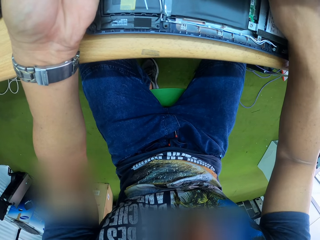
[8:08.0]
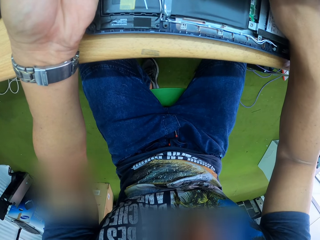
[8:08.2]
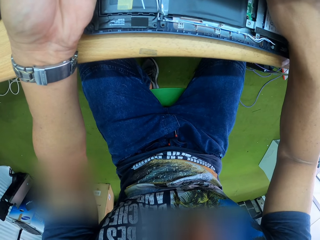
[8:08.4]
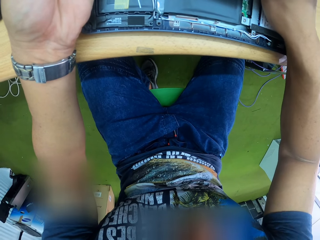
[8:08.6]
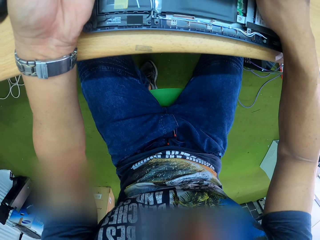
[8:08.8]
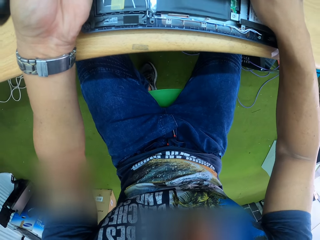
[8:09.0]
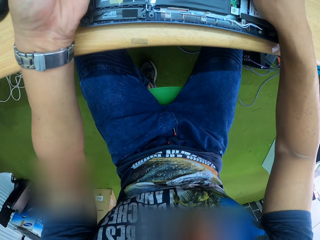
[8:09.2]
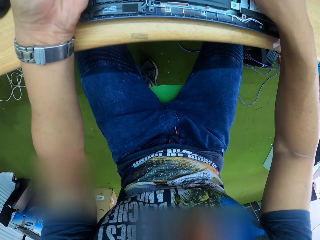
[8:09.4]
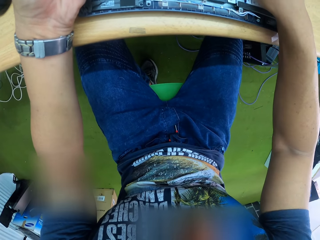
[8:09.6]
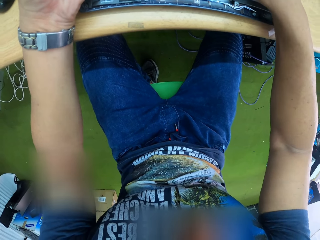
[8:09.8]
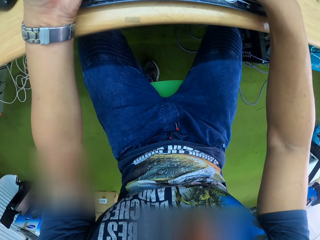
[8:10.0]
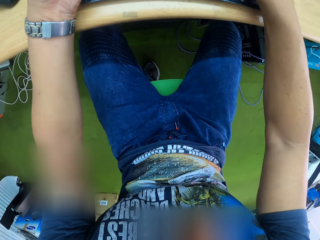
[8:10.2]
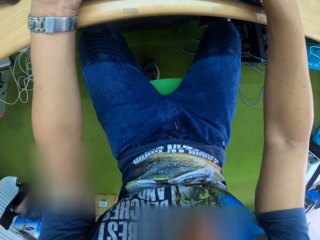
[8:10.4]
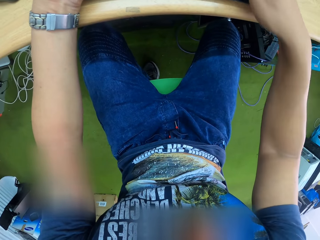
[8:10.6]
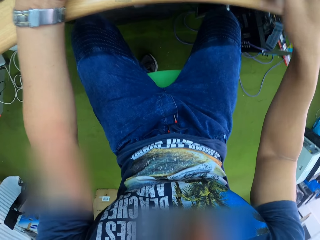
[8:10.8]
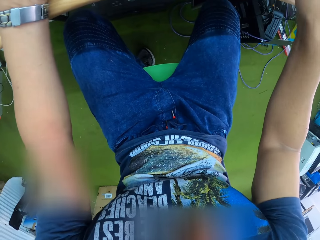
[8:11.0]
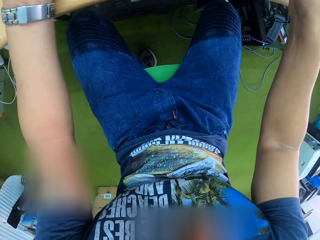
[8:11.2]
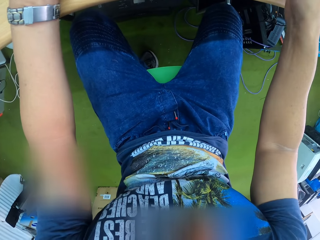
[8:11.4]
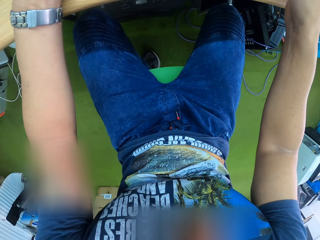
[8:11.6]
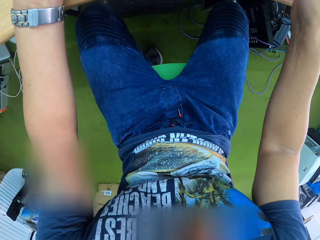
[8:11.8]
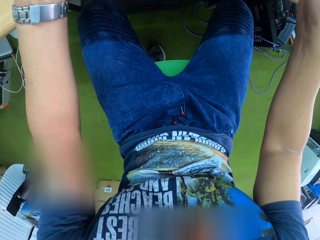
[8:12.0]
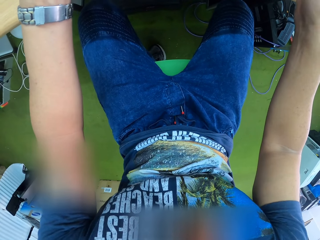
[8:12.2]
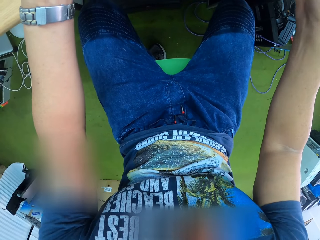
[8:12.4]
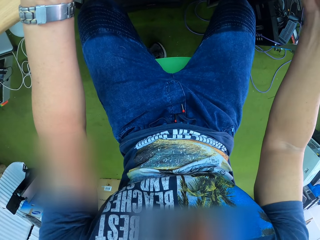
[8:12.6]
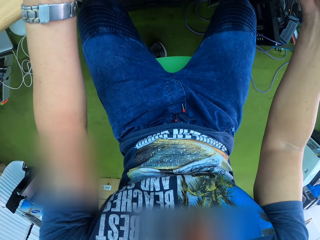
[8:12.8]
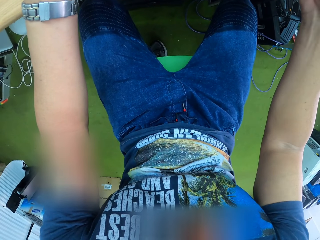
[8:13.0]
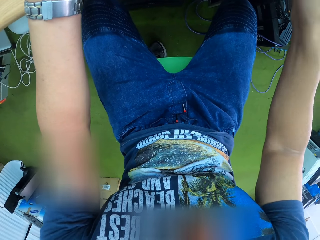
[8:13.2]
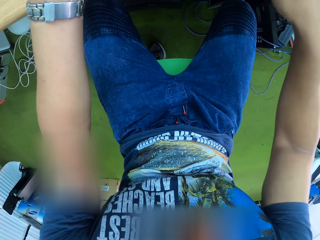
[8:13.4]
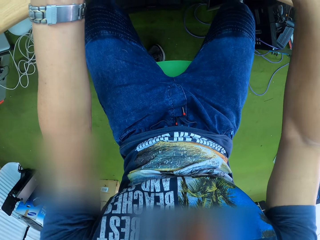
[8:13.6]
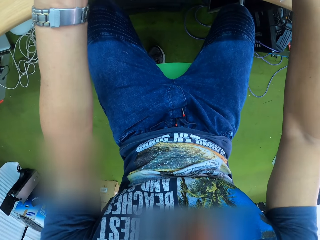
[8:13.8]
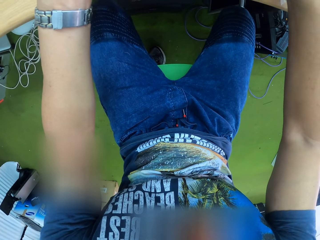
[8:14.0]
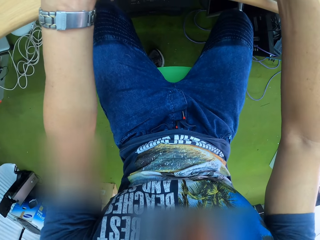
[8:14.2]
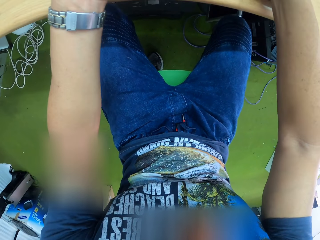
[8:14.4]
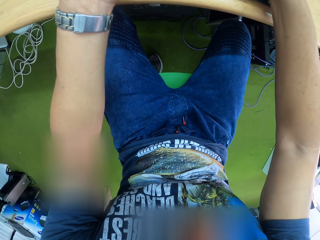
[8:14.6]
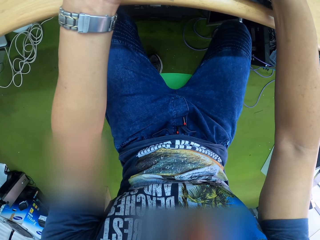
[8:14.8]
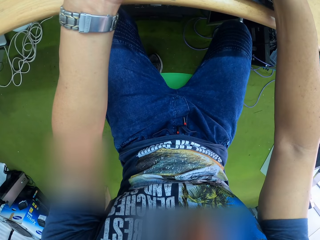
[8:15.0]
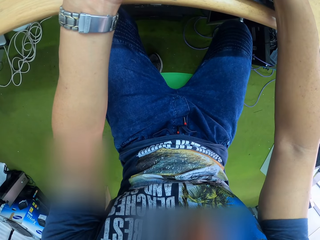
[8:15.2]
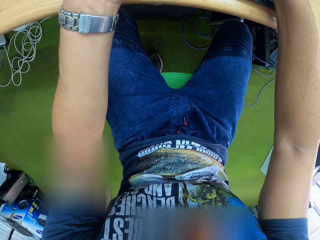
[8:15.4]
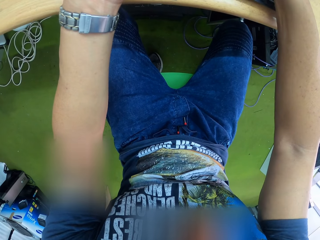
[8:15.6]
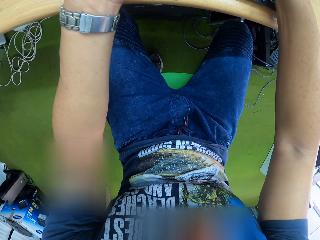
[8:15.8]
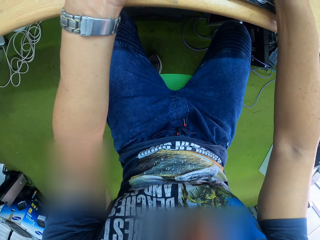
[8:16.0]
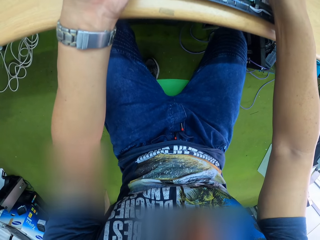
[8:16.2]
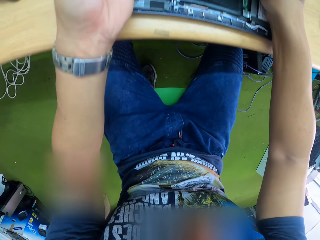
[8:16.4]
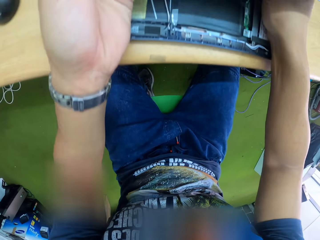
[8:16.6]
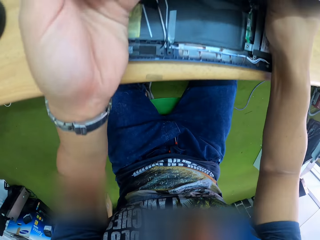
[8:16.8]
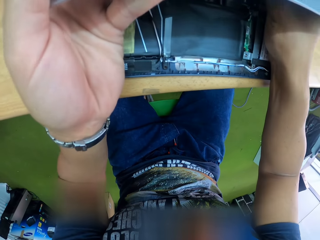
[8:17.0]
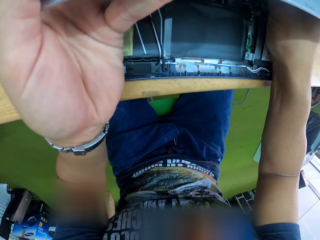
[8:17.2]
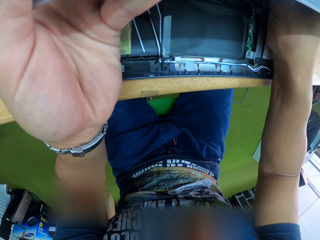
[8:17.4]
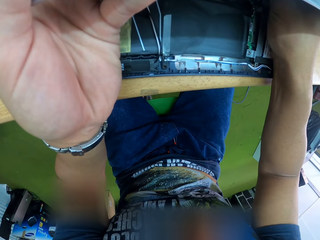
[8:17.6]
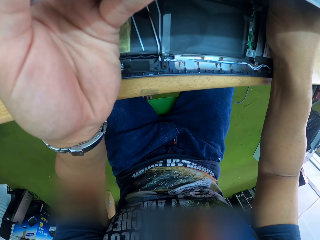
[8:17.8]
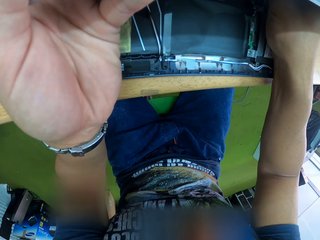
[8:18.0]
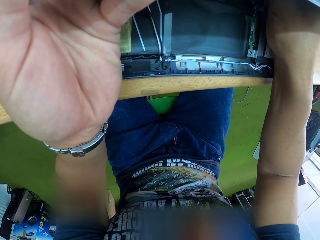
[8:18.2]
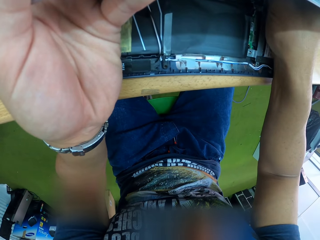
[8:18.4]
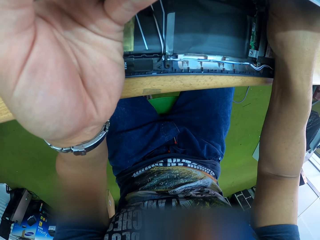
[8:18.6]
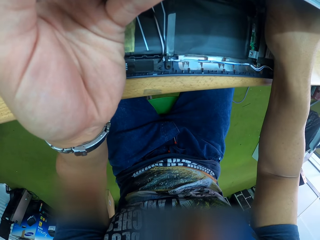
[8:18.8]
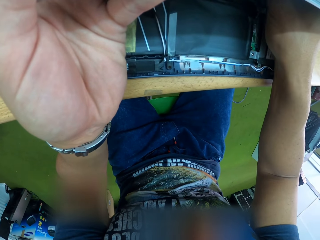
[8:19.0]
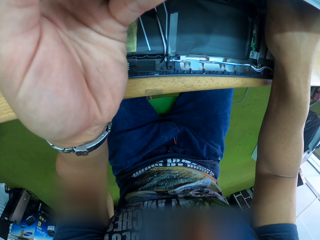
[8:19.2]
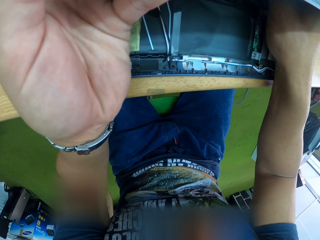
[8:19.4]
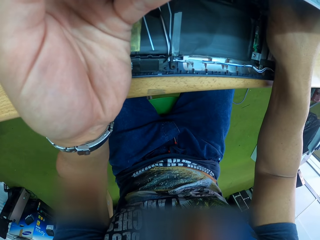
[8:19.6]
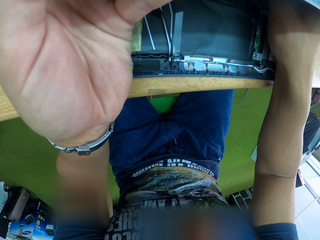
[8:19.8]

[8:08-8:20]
The camera wearer touches the palm rest with his right hand. He touches the flexible ribbon cable with his right hand.

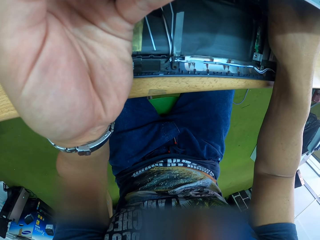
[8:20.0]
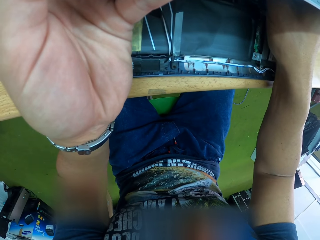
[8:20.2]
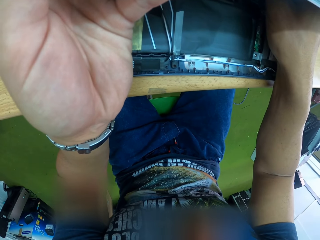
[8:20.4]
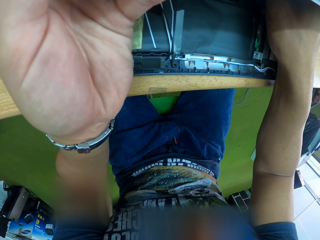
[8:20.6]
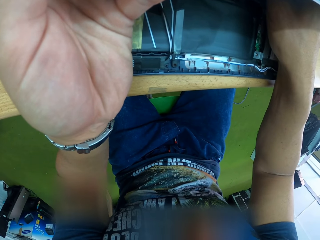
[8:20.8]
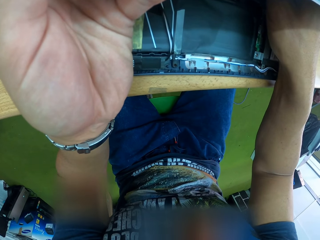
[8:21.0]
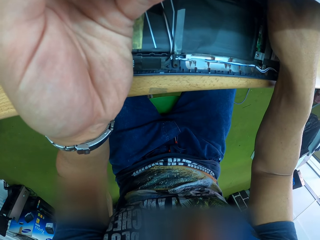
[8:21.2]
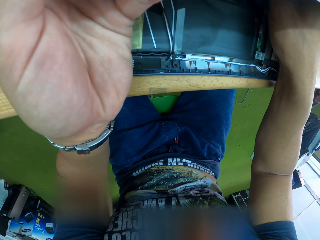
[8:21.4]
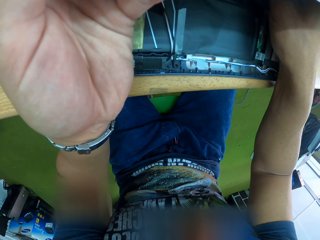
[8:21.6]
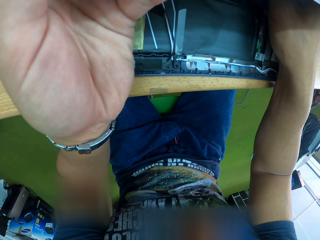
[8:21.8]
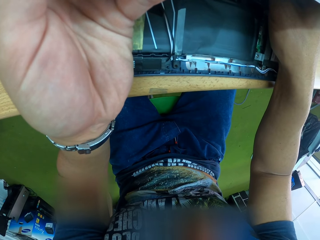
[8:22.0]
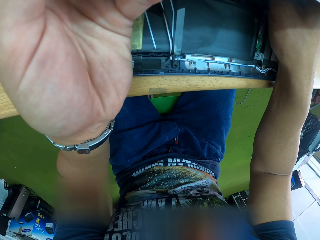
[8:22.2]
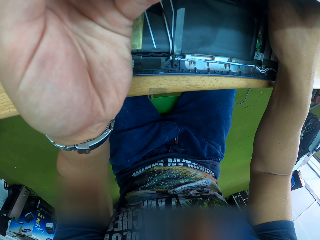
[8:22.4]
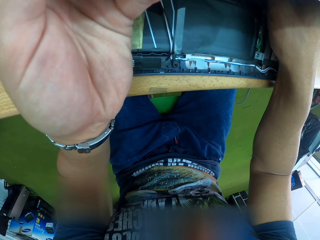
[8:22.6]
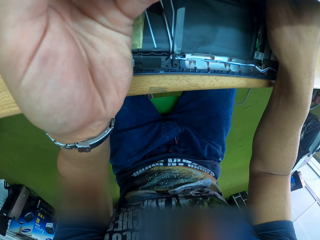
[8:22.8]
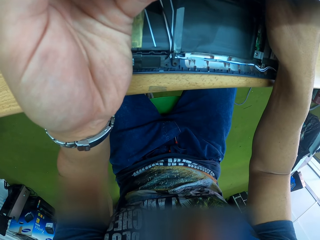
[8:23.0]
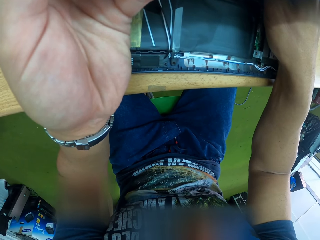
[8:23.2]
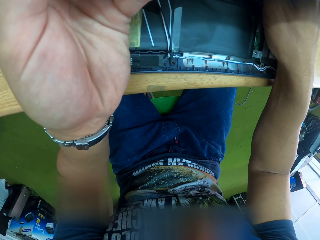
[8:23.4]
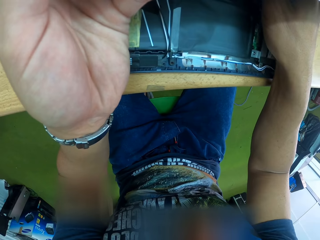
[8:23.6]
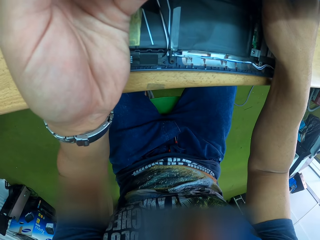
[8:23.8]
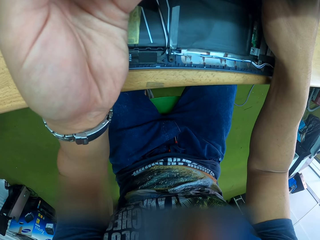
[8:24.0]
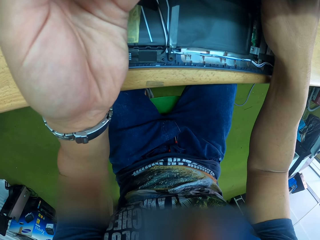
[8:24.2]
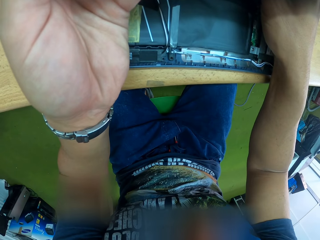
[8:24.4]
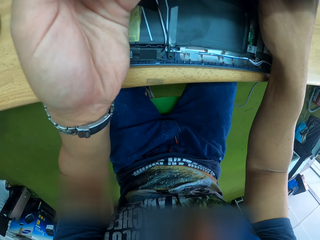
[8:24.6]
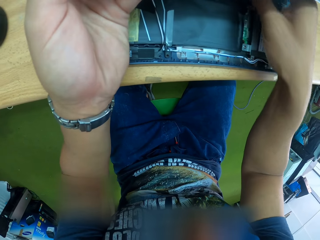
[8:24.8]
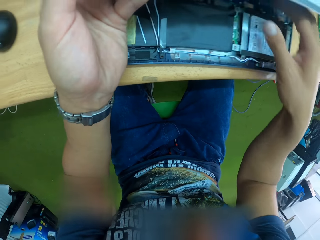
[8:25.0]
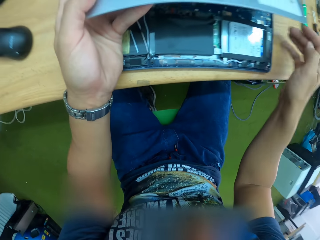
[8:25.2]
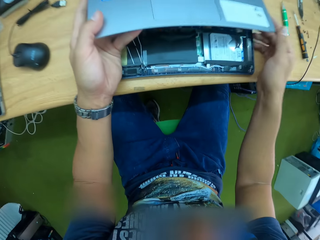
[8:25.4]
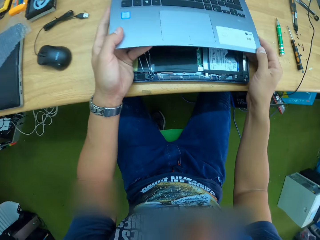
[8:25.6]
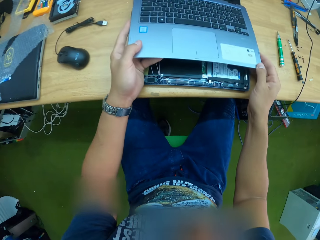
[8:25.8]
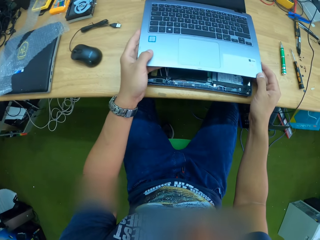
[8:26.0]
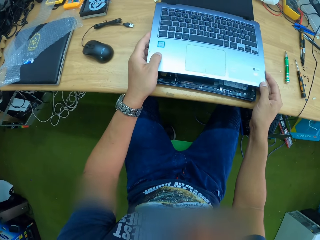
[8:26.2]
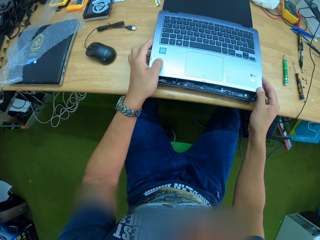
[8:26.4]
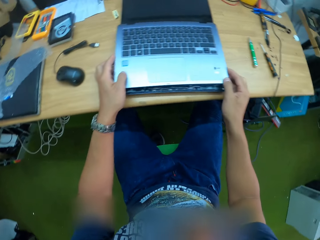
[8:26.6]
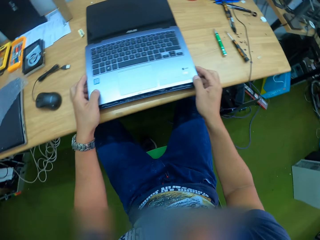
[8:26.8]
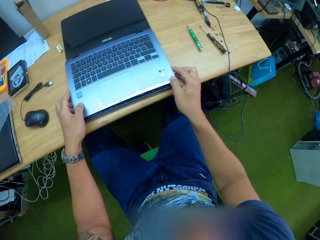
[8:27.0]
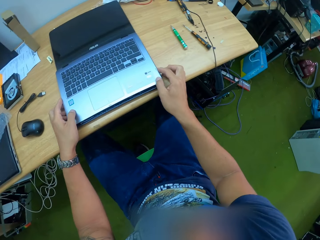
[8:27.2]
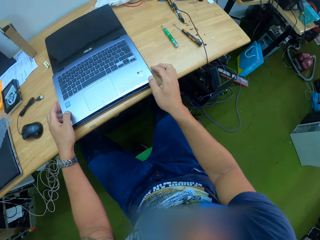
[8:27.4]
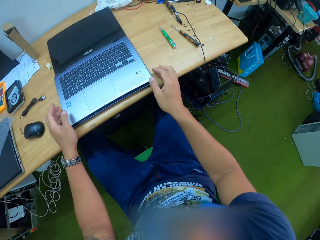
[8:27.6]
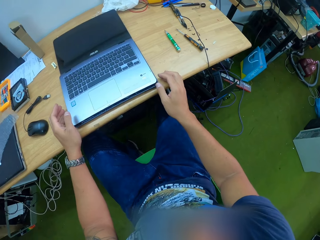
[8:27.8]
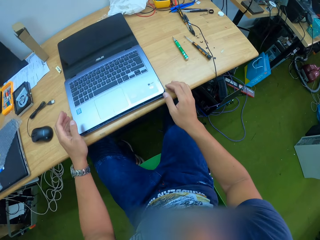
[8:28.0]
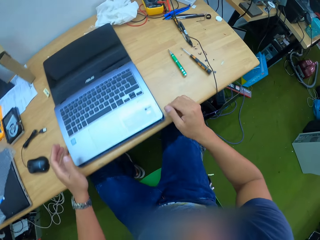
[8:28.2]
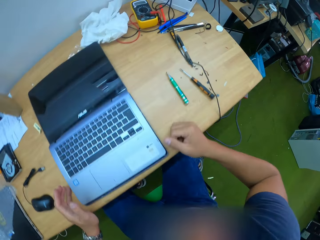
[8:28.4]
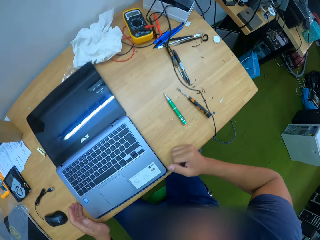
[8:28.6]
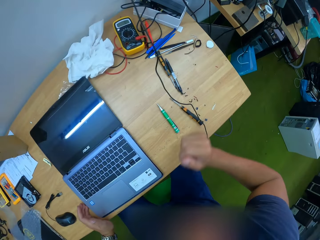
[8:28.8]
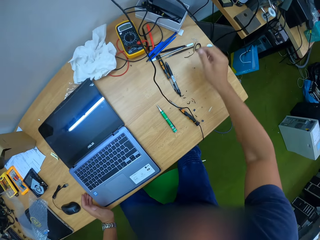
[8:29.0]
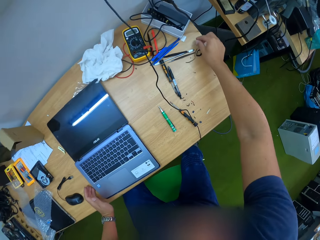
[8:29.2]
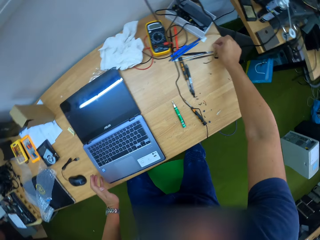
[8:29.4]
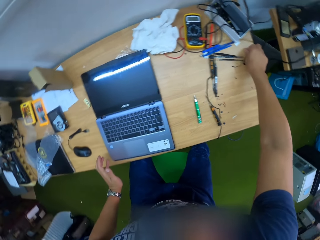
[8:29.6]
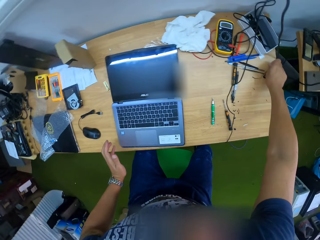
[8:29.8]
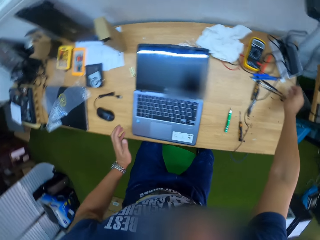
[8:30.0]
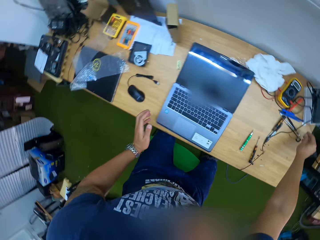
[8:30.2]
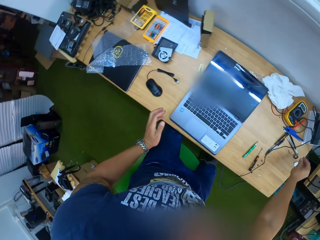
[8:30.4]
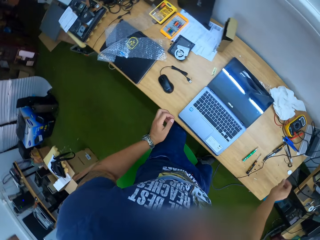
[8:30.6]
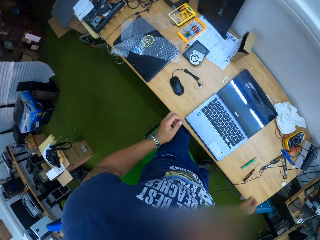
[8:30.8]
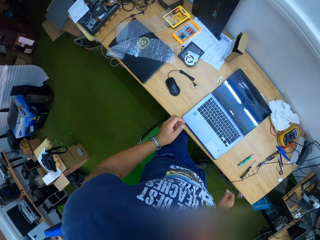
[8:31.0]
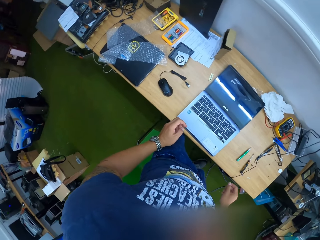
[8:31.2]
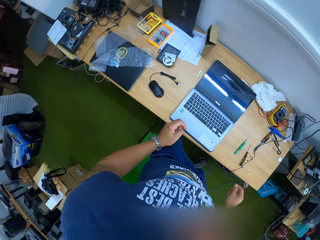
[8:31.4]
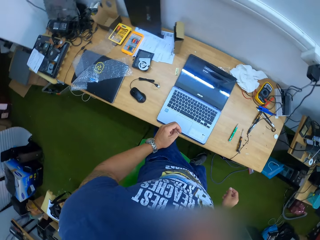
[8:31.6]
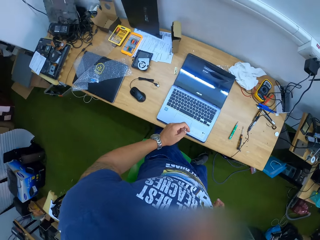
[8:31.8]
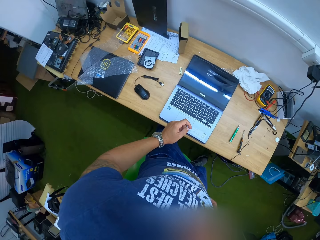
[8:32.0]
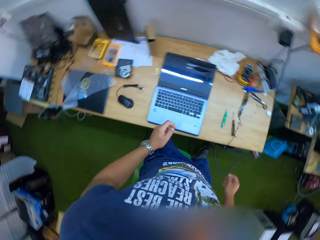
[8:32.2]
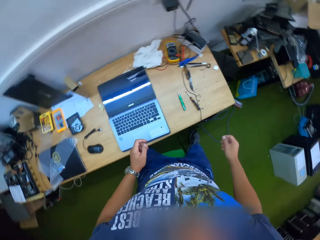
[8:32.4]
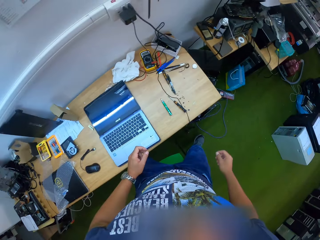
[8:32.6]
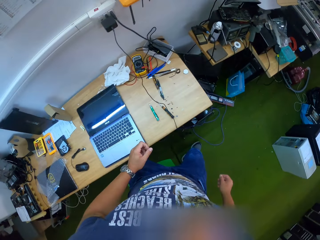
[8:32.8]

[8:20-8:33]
The camera wearer attaches the palm rest to the laptop with his hands. He stands up, touches a pin on the table with his right hand, and picks something. He looks around the room.
